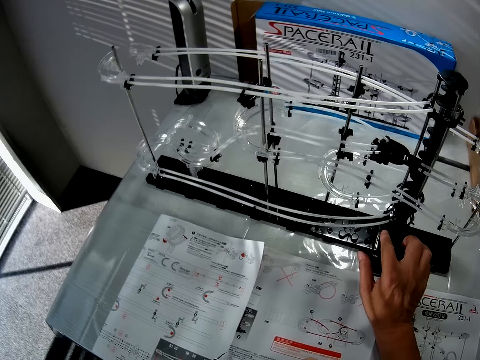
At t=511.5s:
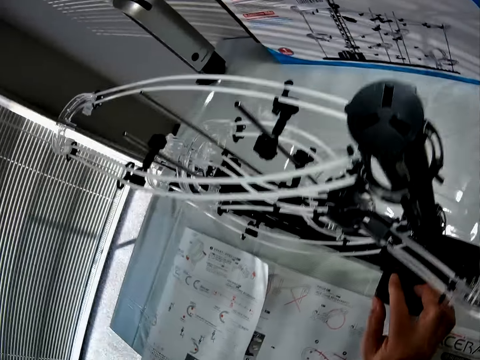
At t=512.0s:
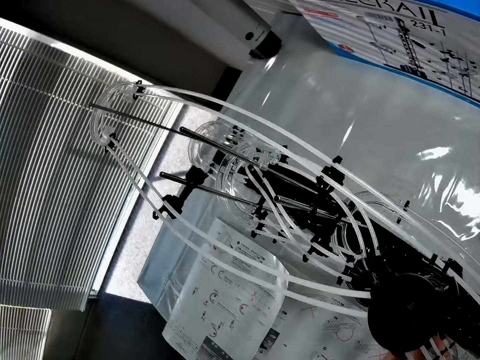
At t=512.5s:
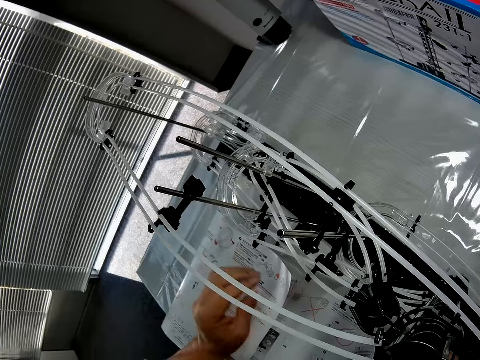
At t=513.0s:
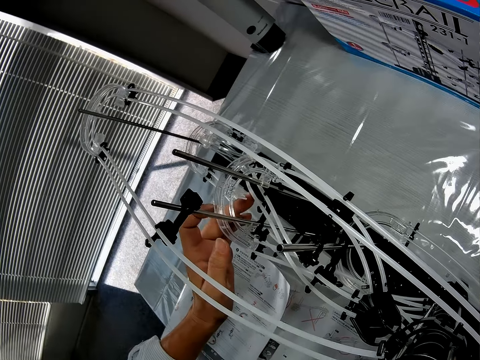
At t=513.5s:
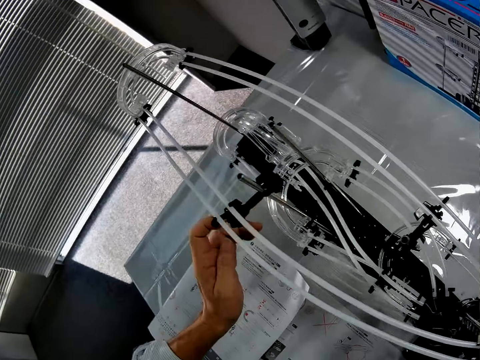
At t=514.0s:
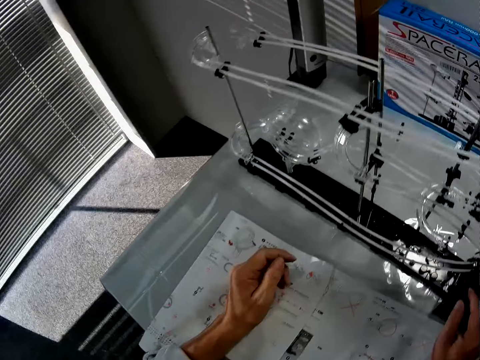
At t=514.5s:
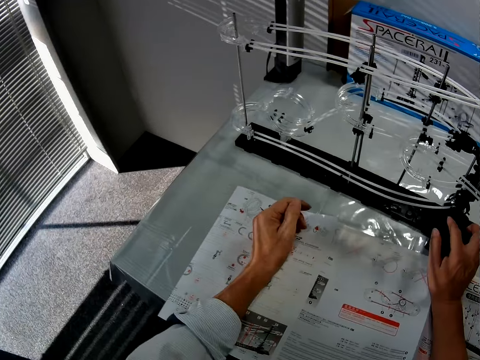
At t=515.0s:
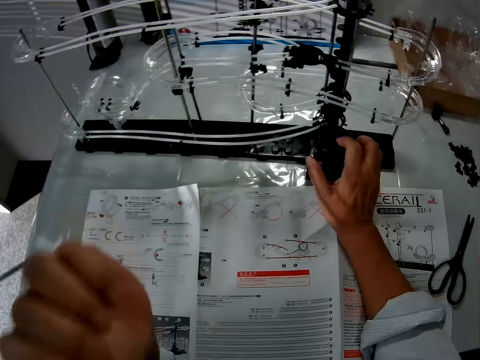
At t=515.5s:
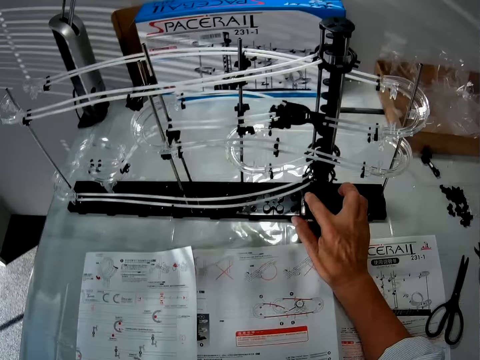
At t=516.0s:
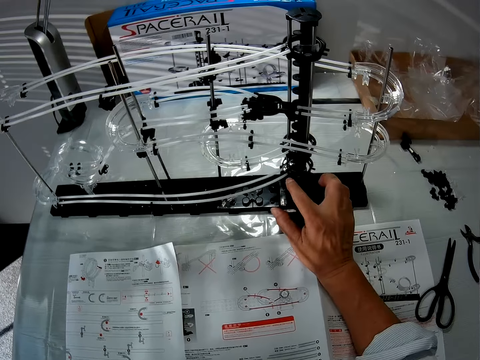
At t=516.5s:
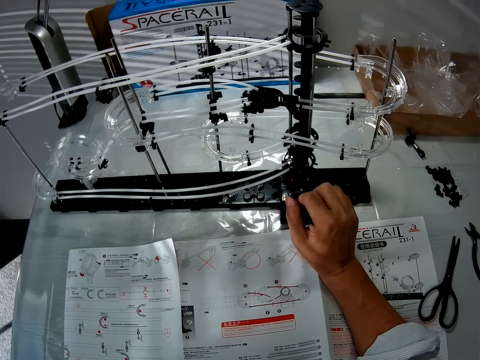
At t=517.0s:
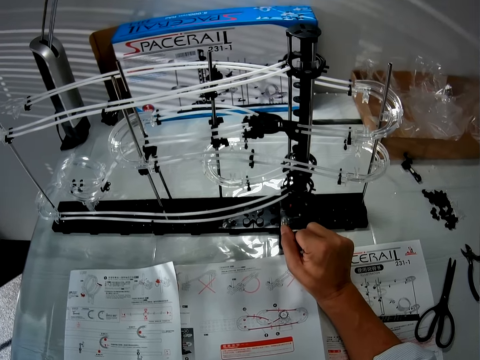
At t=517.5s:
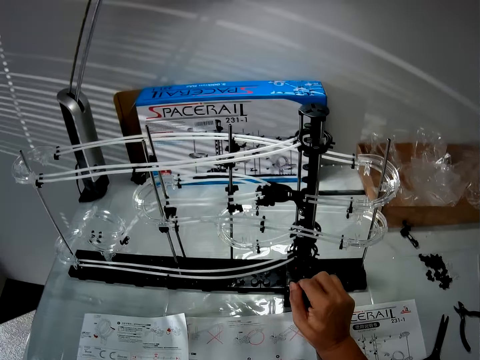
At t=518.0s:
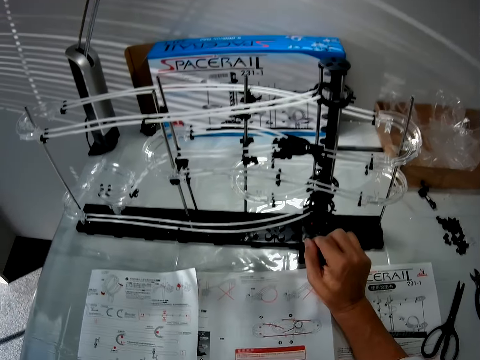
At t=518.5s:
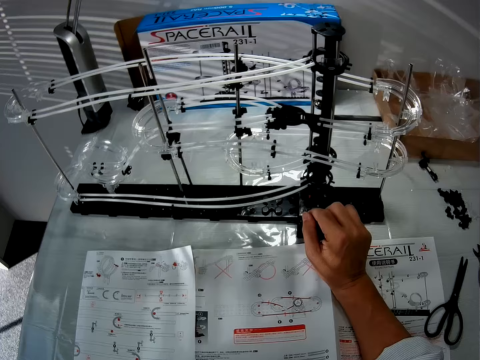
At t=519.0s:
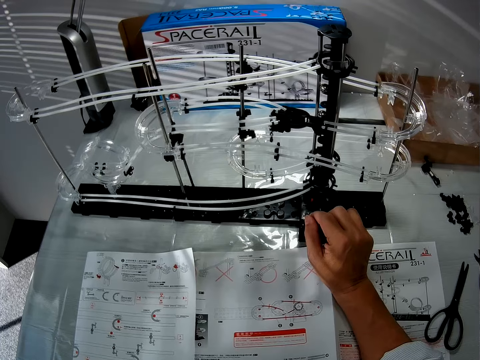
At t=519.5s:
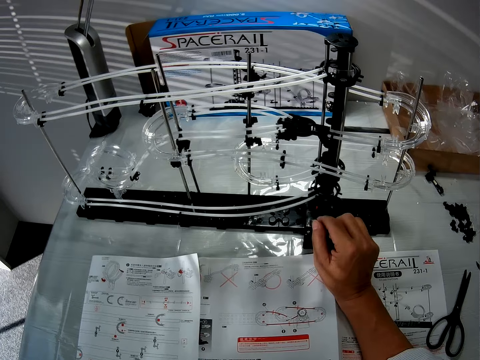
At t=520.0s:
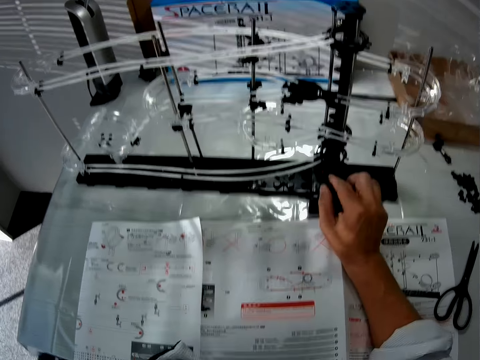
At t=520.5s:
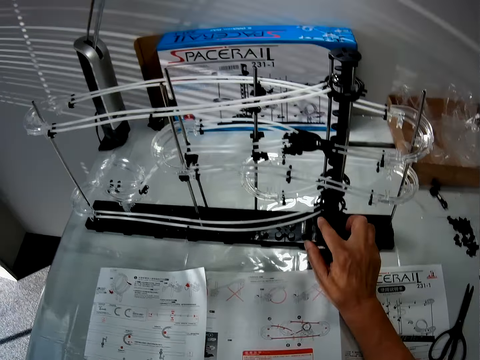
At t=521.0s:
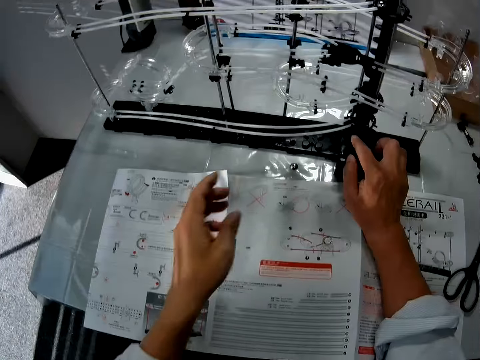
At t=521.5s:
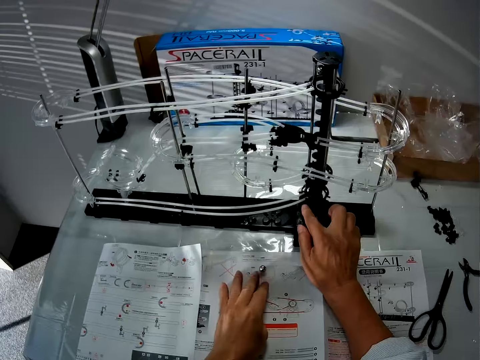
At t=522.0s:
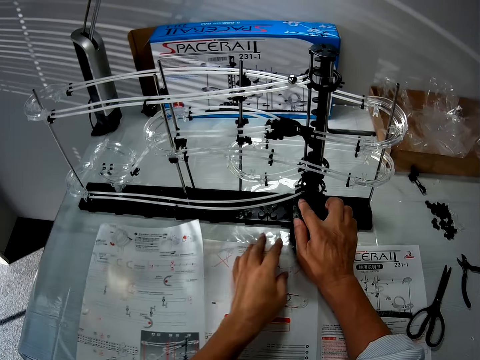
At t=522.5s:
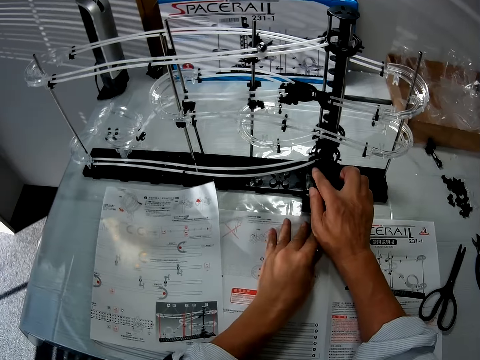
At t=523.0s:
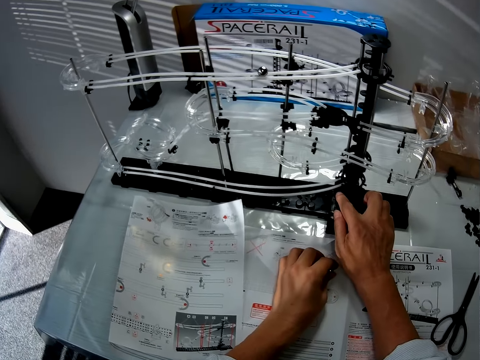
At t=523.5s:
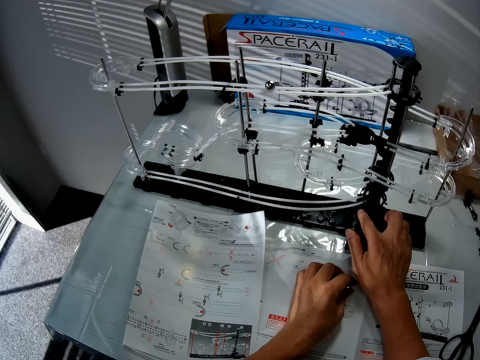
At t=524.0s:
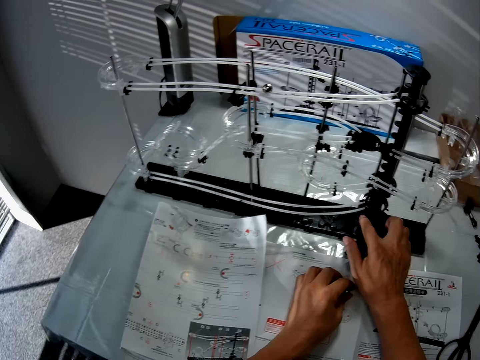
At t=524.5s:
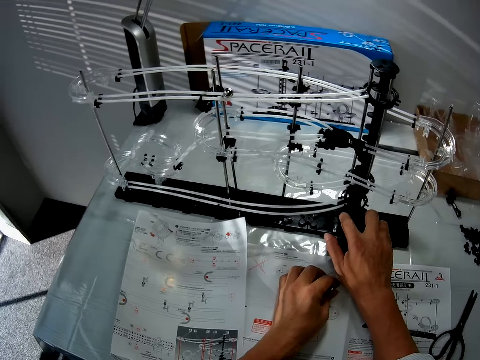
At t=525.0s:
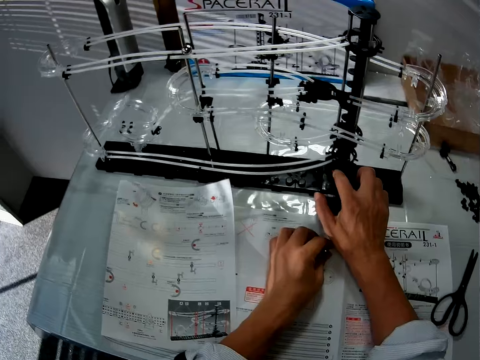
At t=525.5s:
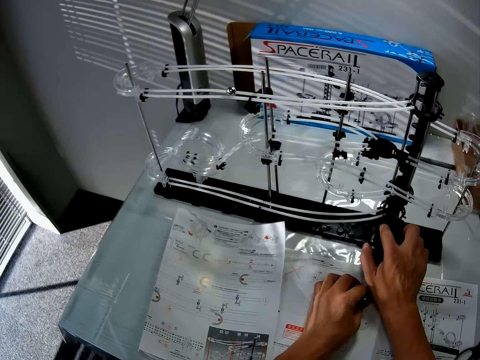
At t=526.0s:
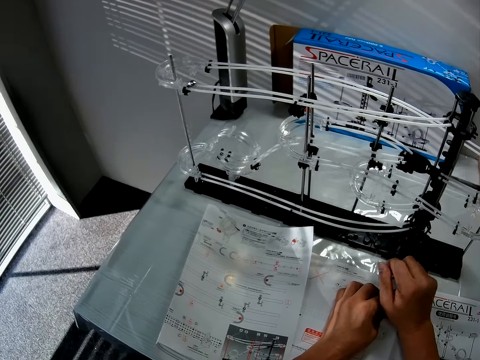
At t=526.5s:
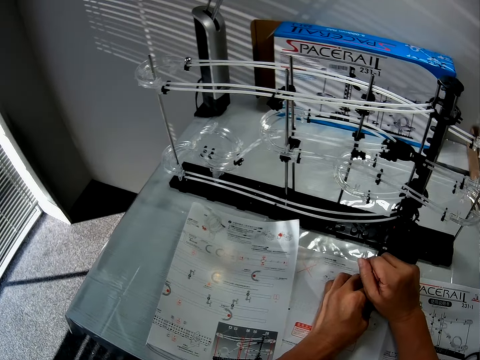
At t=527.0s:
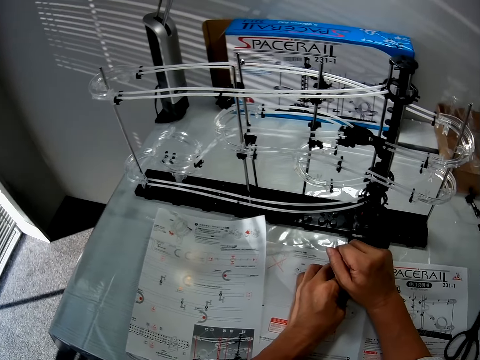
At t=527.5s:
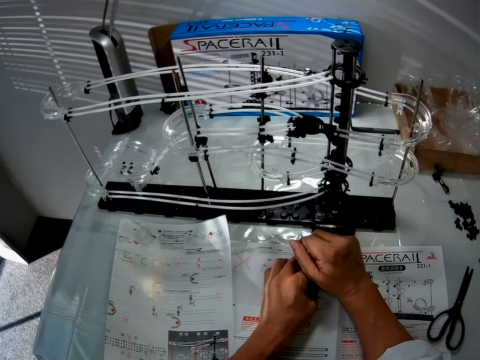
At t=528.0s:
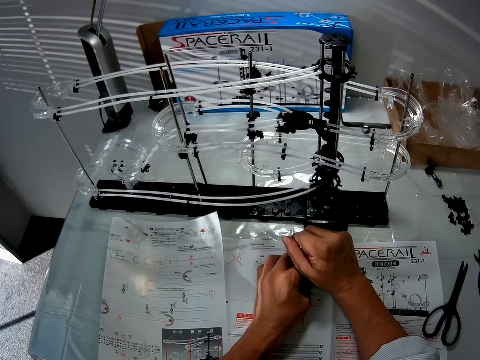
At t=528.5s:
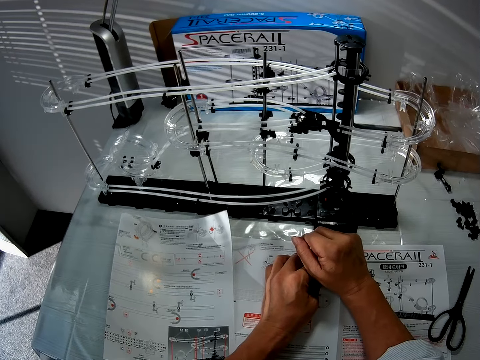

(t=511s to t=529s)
The camera wearer touches the marble roller with the left hand. They turn on the roller coaster toy. The steel ball falls from the marble roller. The camera wearer takes the ball from the table. They turn off the roller coaster toy.

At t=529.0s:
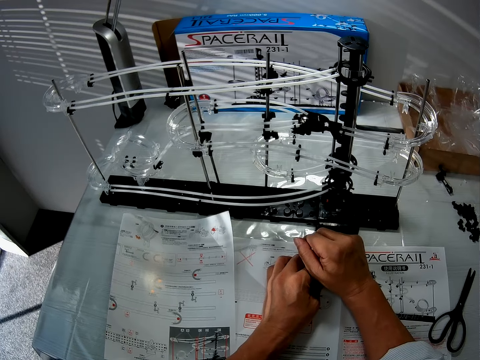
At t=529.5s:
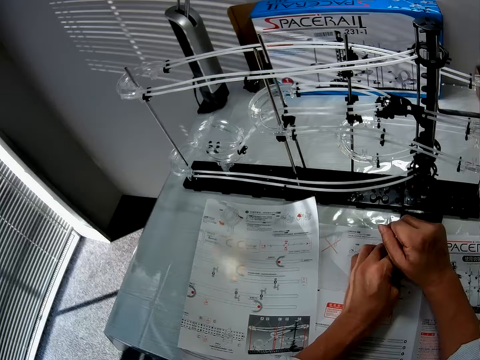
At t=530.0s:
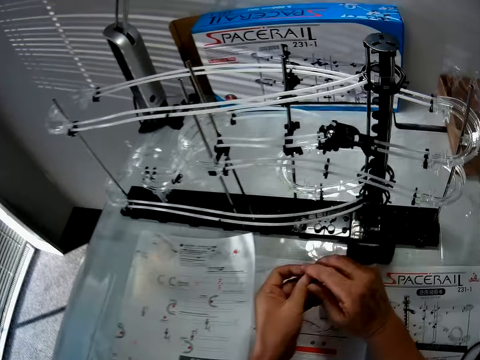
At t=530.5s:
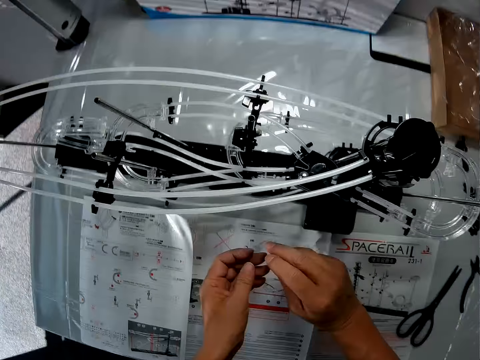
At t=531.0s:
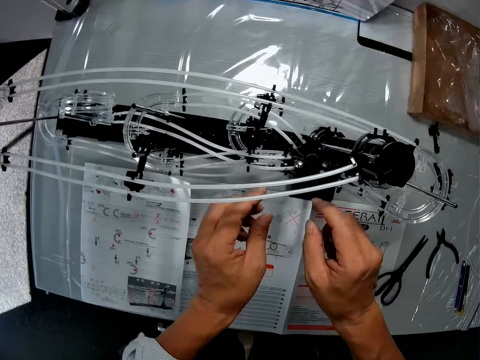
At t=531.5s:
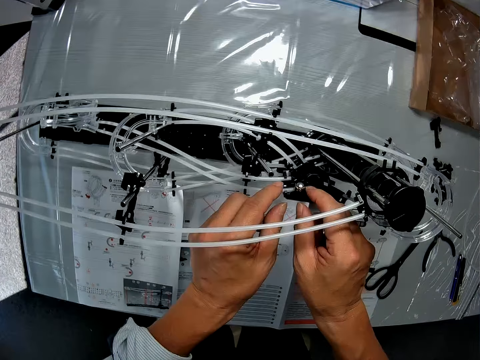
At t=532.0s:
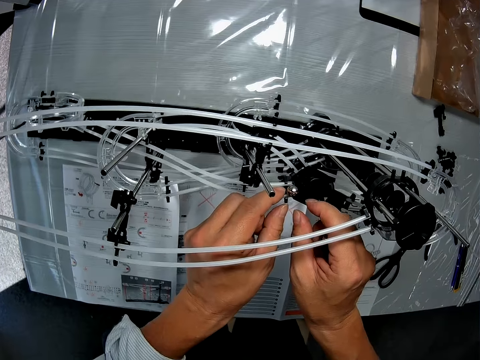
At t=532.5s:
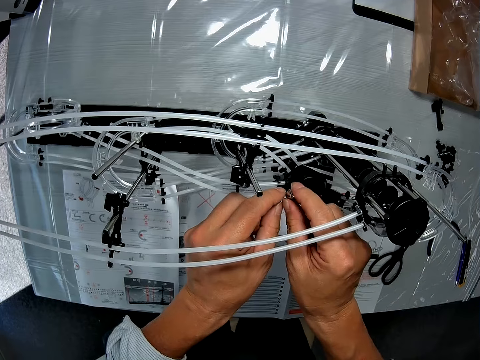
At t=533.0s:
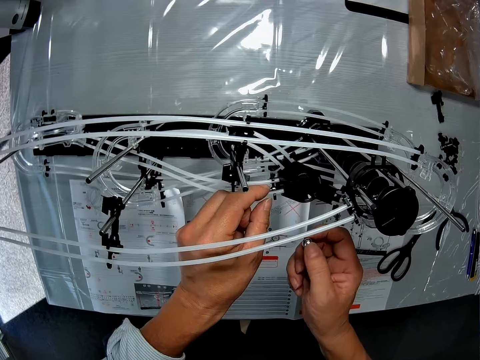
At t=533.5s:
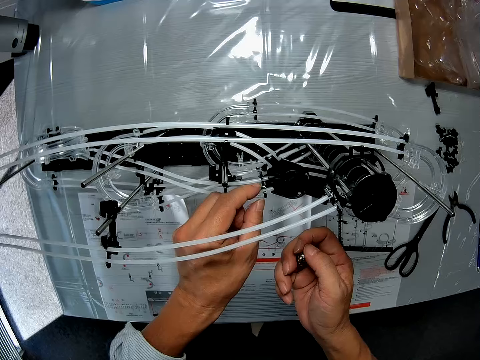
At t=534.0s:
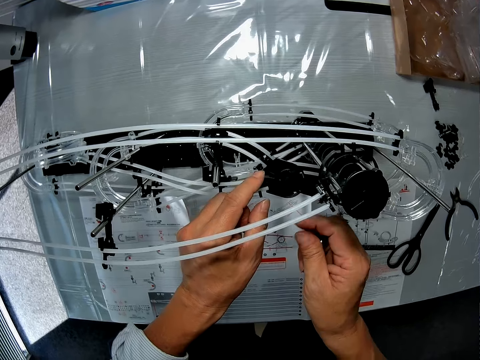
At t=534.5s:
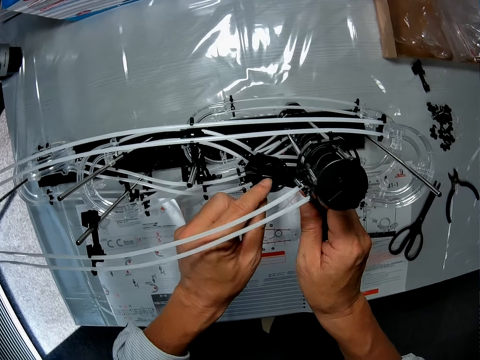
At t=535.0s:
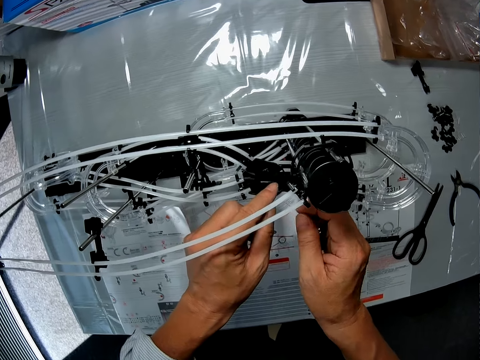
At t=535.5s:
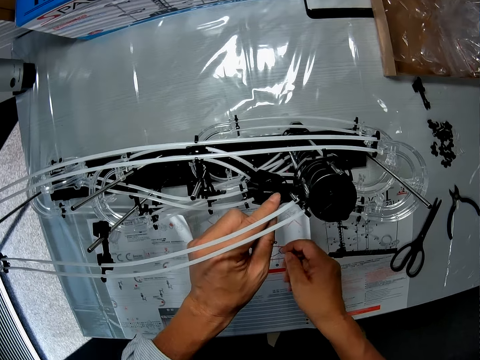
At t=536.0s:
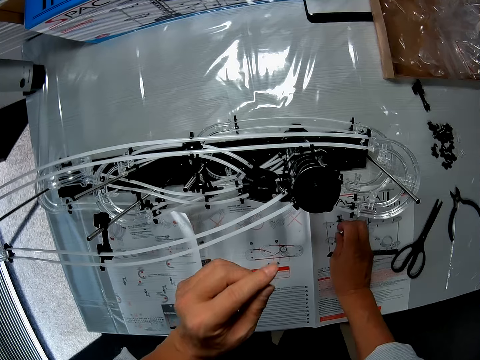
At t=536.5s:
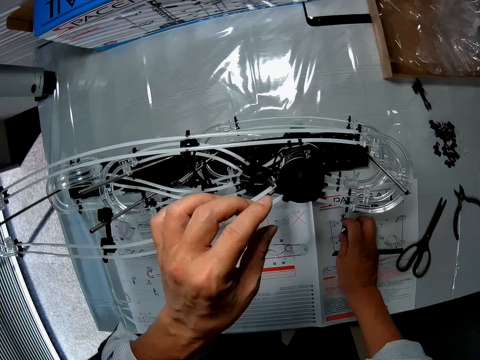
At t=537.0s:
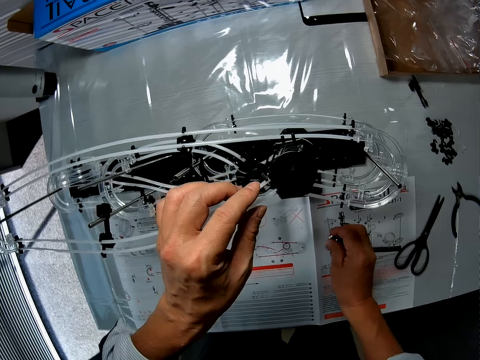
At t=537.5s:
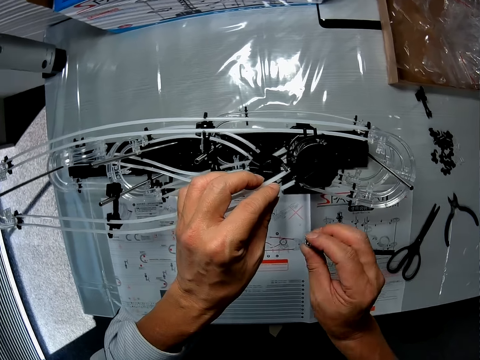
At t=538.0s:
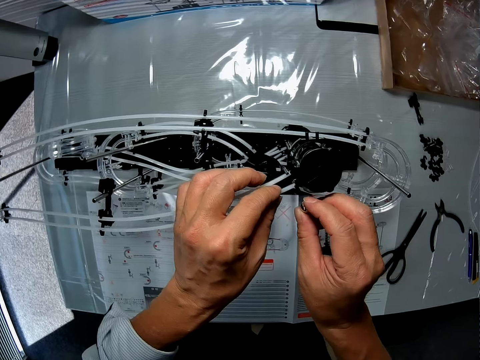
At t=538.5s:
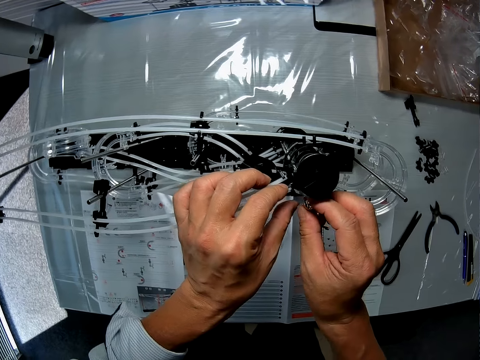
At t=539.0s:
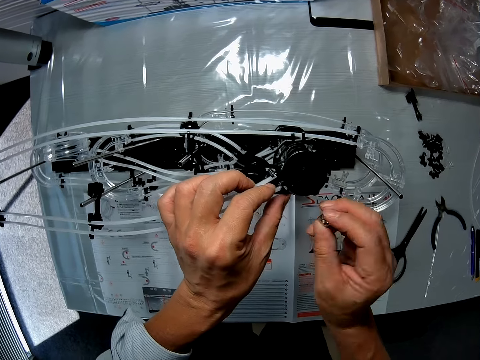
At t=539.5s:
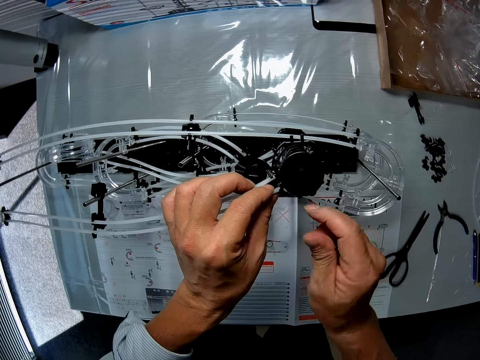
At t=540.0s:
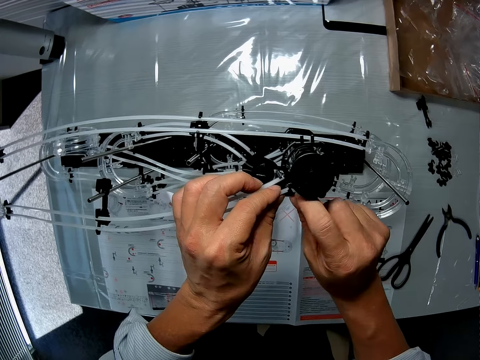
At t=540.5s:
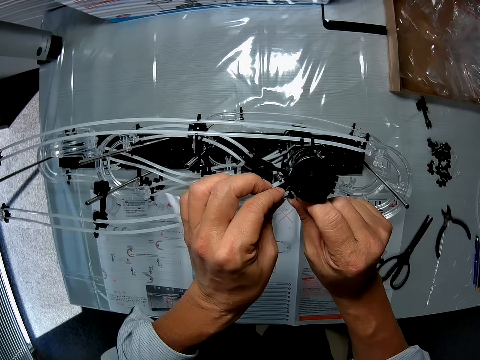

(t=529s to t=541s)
The camera wearer picks the steel ball from the marble roller. They put the steel ball on the table. They pick the steel ball in the hand.
